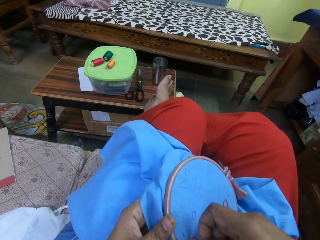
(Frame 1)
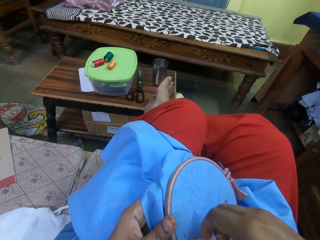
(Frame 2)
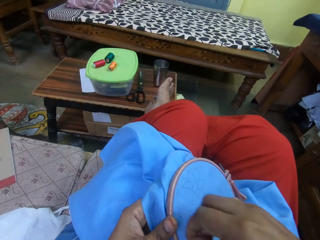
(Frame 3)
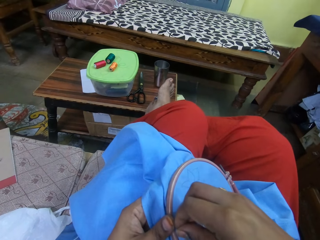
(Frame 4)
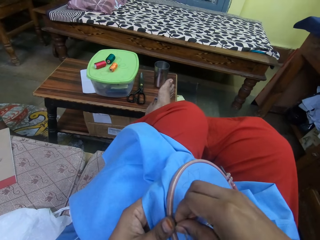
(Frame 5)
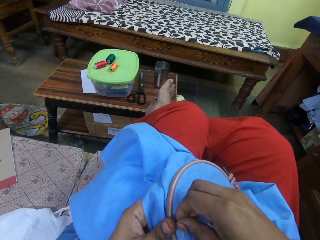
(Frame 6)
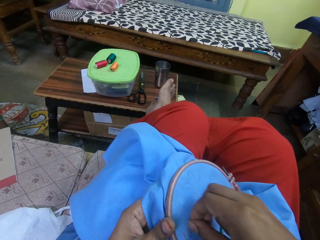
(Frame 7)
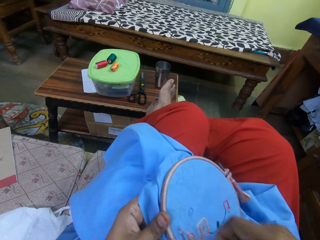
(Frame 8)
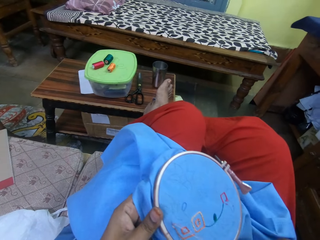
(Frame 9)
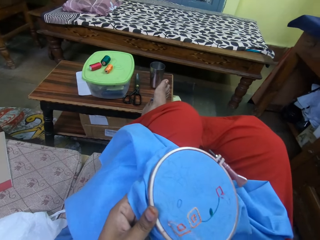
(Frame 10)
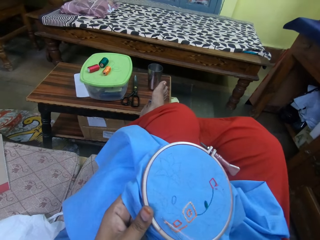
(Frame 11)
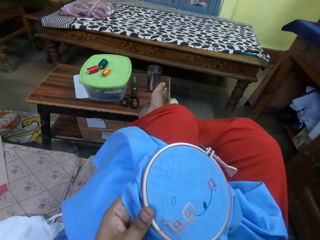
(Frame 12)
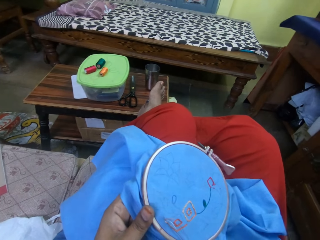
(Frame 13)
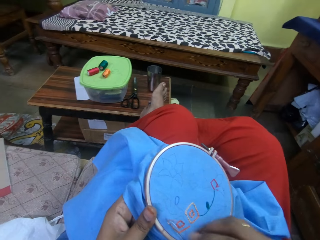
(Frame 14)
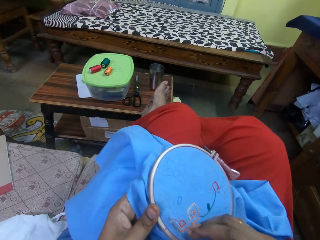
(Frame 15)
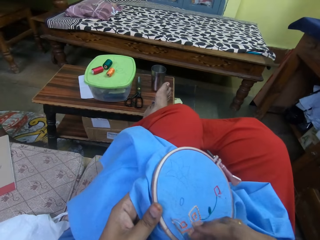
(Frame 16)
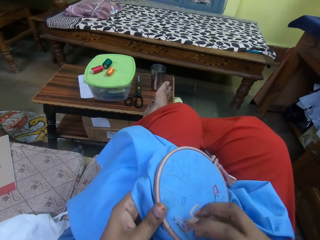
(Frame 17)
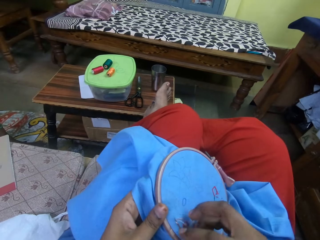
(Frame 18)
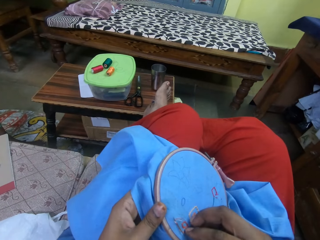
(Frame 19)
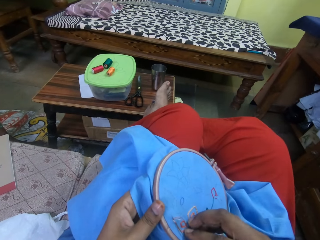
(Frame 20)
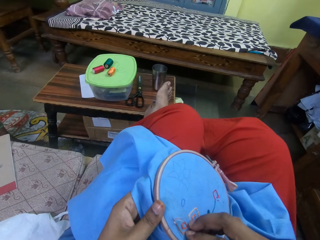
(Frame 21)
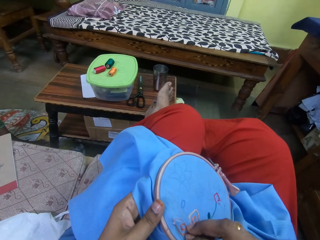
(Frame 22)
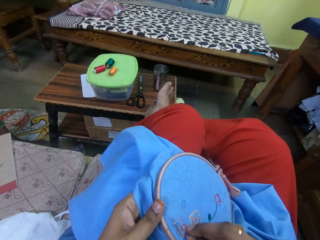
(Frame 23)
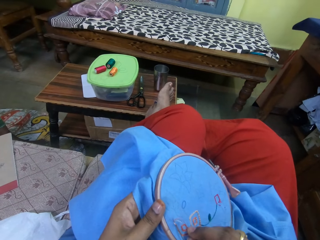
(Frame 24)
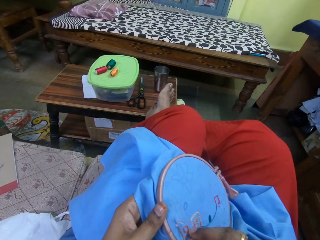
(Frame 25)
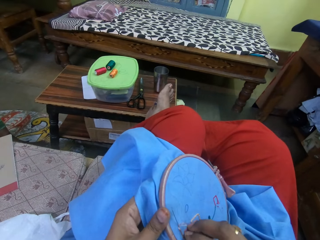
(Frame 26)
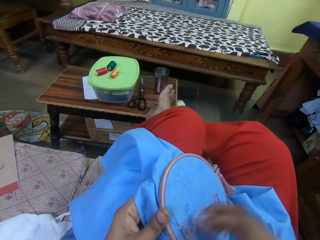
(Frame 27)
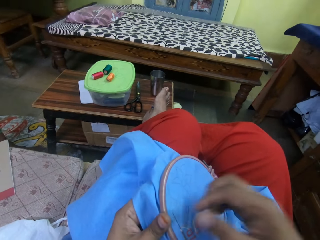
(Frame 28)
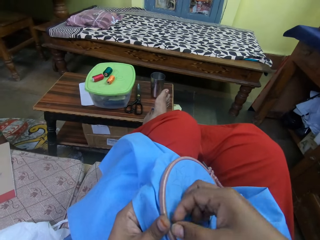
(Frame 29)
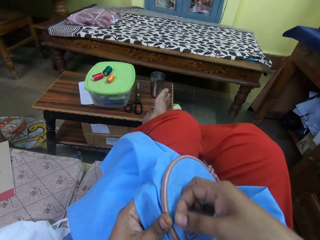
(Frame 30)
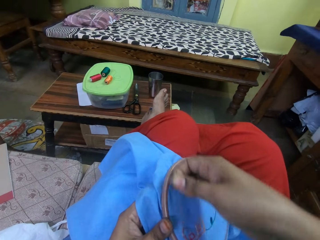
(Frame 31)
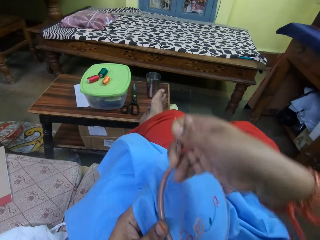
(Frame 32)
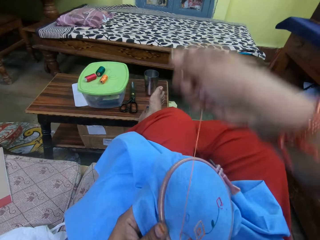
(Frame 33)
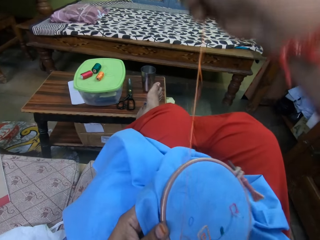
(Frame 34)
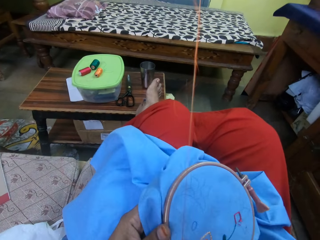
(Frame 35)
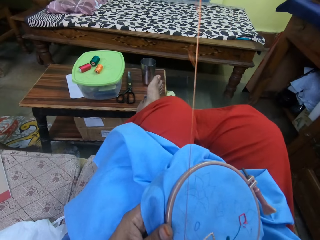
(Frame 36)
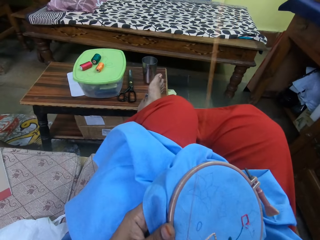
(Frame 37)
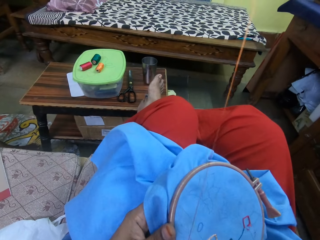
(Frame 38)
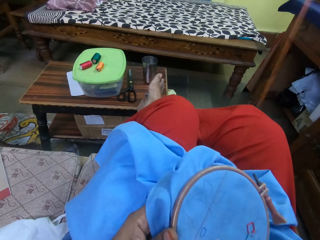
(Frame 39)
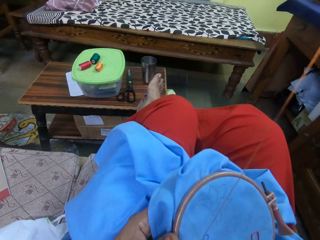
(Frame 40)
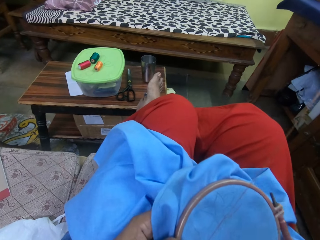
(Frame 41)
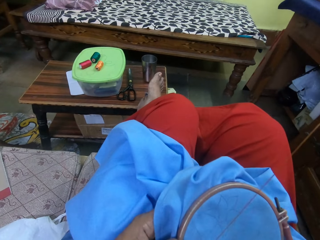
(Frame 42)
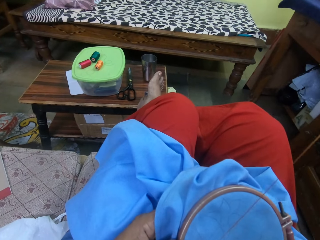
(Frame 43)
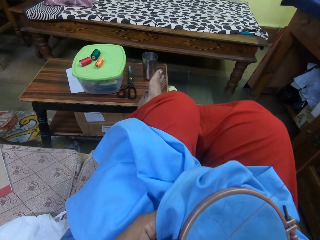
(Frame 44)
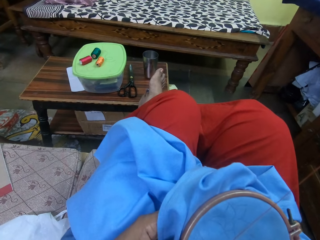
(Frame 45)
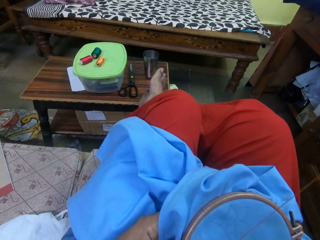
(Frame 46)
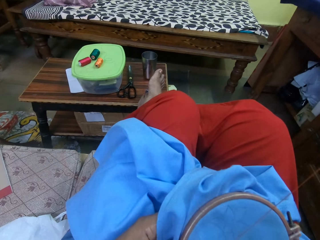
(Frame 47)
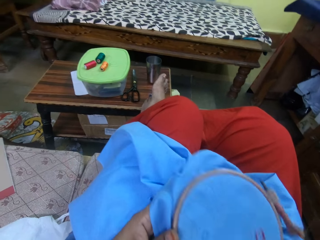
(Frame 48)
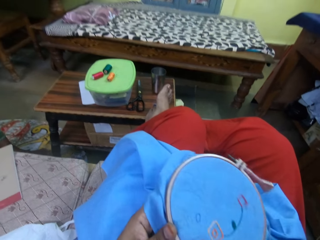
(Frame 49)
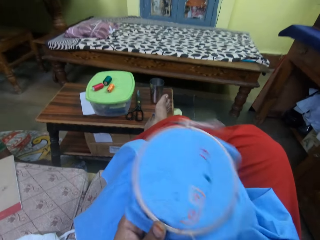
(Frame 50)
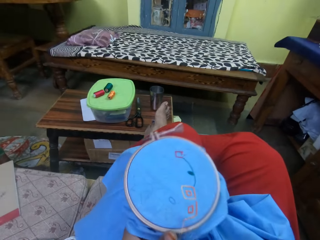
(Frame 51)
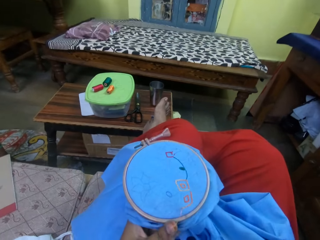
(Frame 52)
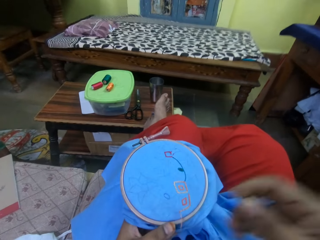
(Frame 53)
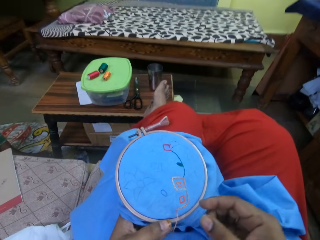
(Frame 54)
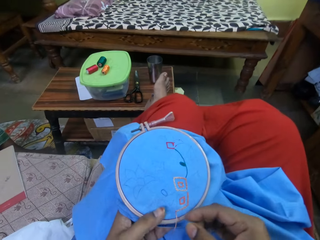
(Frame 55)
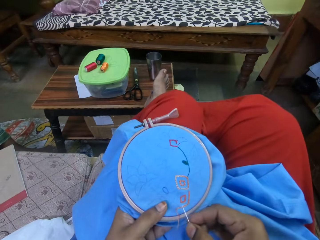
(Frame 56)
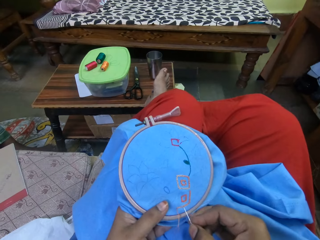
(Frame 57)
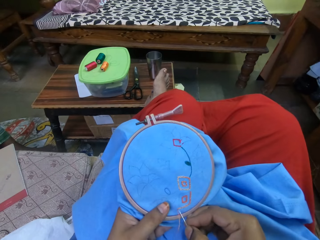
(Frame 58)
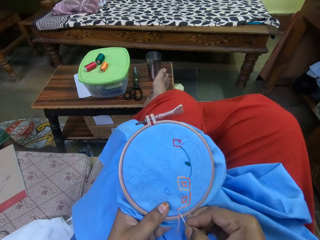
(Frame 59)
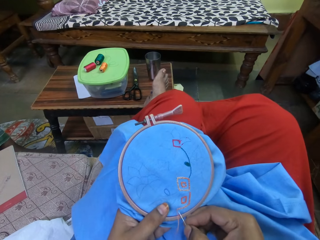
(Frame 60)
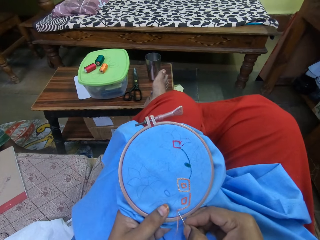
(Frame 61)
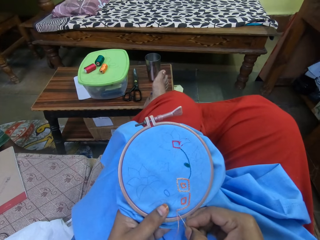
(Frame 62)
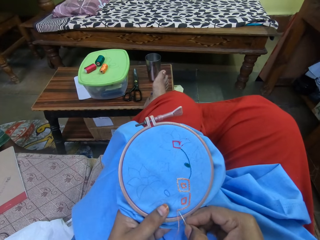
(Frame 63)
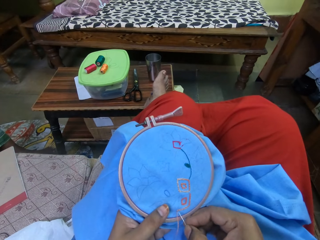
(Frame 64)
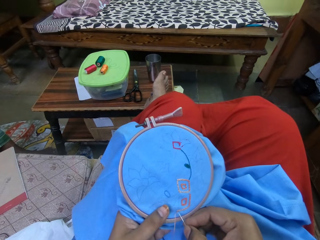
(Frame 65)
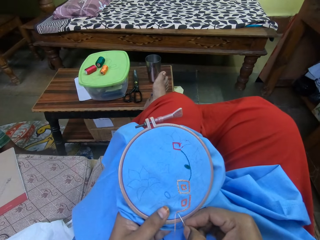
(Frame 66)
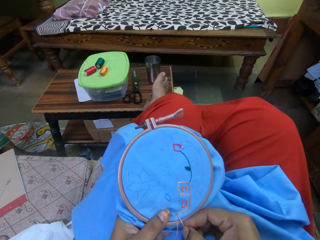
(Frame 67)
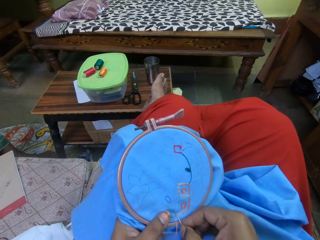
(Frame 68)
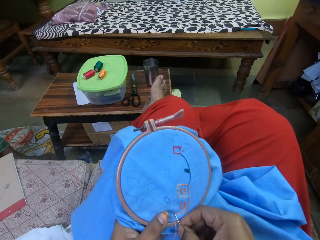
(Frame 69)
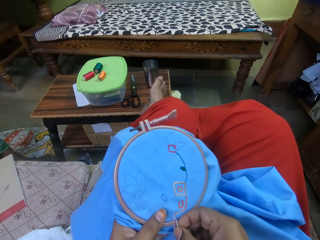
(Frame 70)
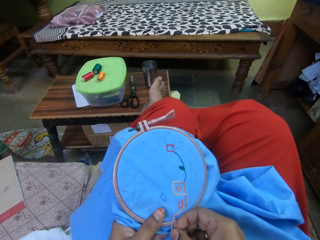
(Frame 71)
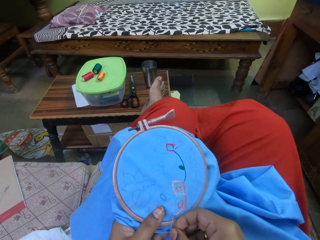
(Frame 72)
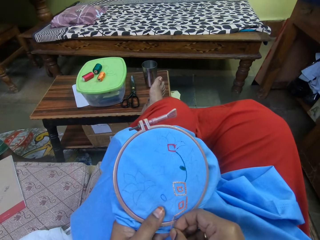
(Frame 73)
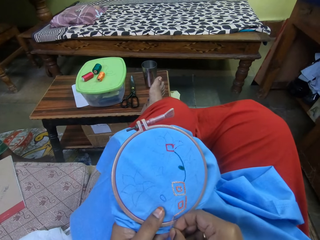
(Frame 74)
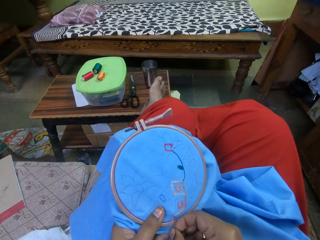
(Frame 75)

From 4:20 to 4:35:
The camera wearer pulls a string up with a needle. She lowers the hand to the cloth or clothing. She sews the cloth with her hands.

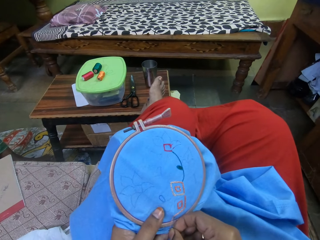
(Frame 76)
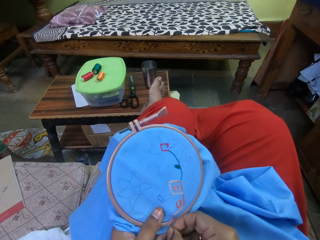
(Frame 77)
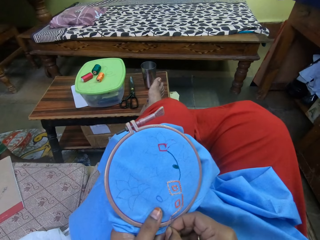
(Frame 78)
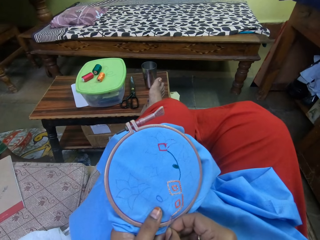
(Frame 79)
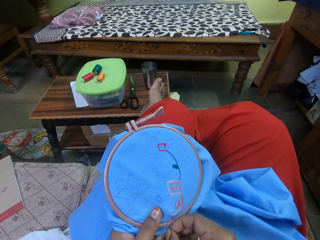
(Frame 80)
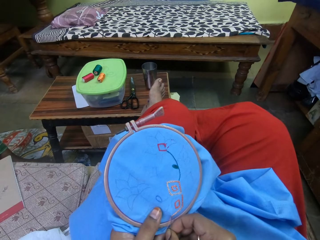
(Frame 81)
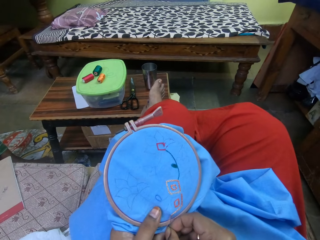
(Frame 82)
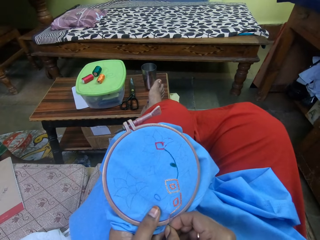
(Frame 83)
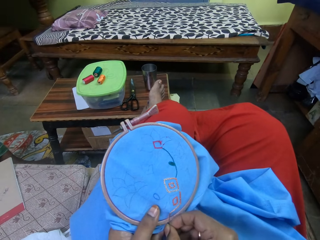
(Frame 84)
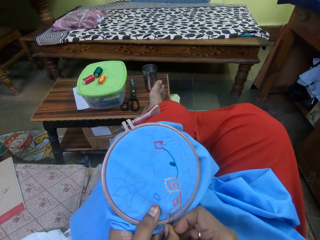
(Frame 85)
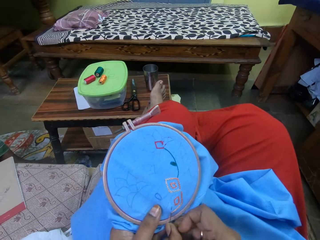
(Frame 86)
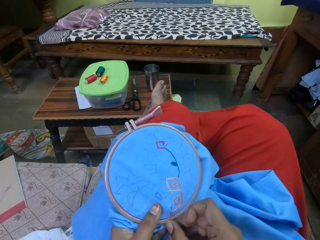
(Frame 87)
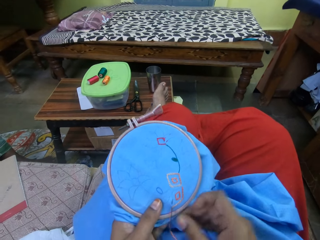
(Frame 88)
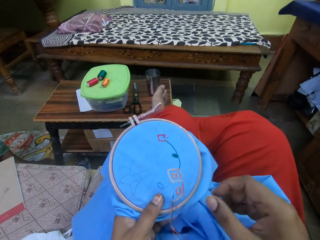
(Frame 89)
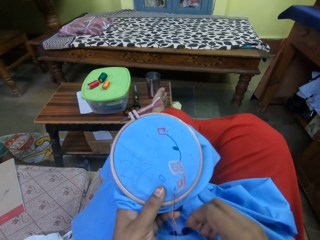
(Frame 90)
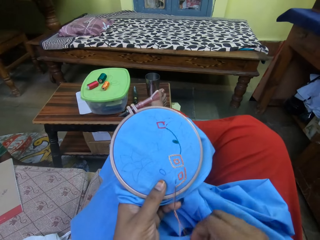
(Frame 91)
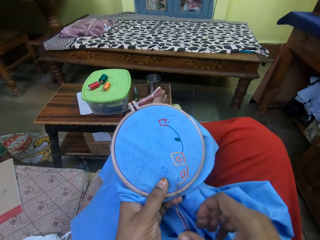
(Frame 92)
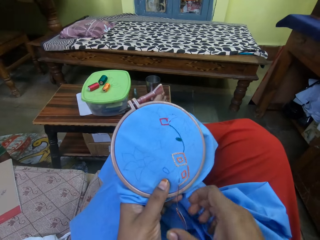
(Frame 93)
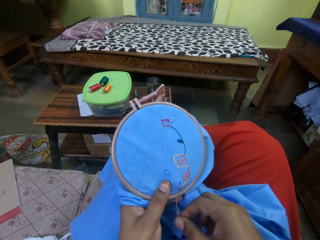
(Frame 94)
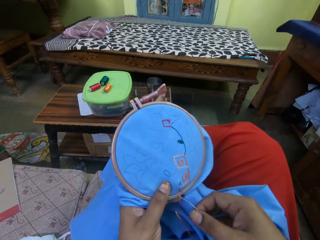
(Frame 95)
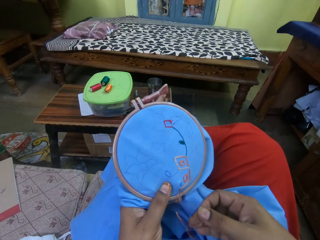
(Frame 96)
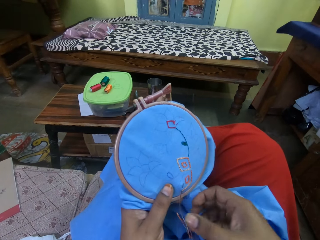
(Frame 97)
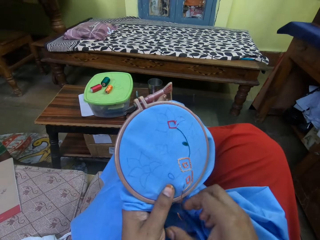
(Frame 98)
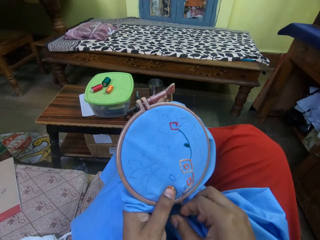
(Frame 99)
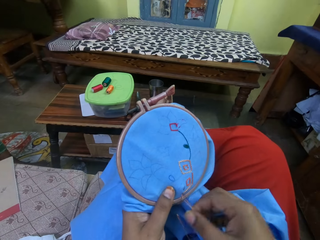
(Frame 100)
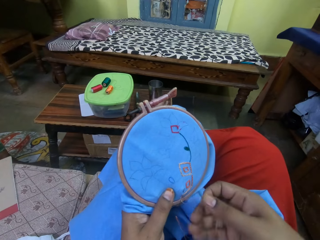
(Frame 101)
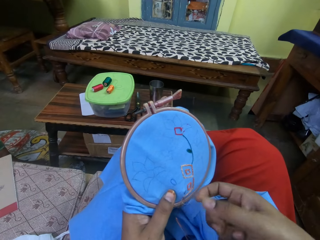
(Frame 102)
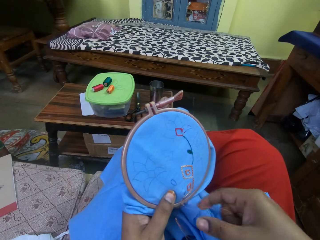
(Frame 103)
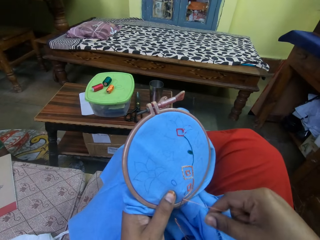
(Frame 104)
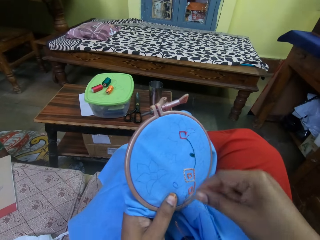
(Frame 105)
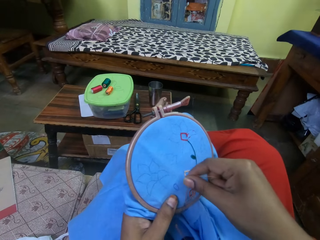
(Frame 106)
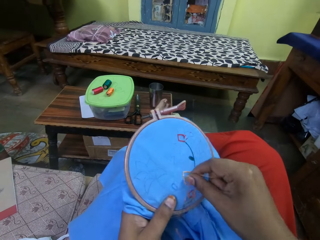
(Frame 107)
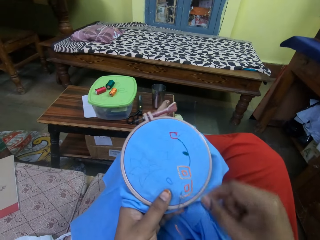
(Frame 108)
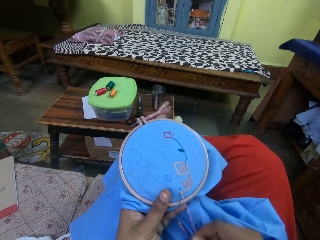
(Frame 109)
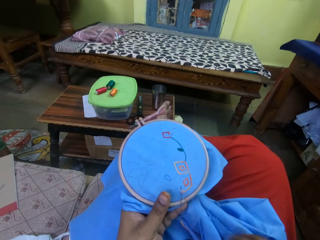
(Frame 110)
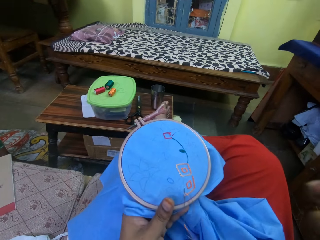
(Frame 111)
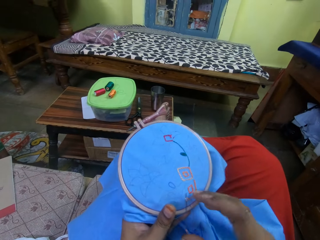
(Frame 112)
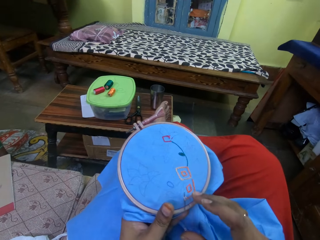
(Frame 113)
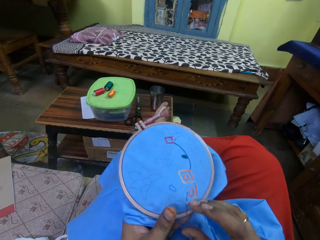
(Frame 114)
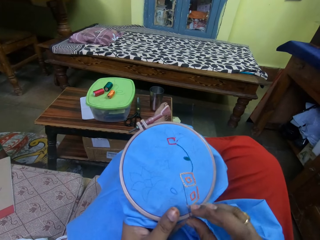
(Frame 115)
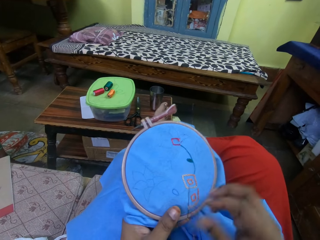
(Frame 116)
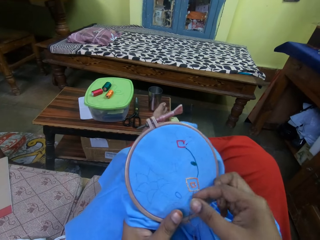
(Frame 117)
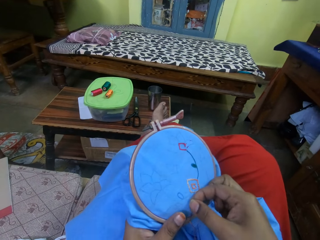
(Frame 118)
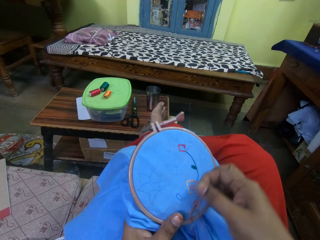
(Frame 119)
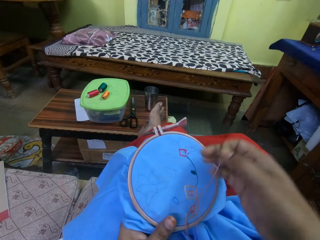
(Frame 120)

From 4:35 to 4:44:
The camera wearer pulls a string with a needle.
